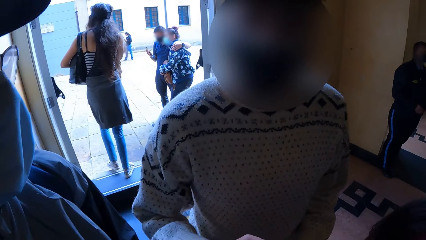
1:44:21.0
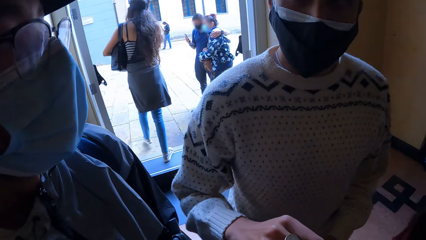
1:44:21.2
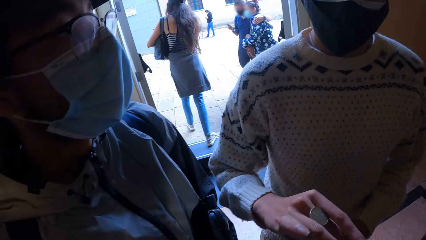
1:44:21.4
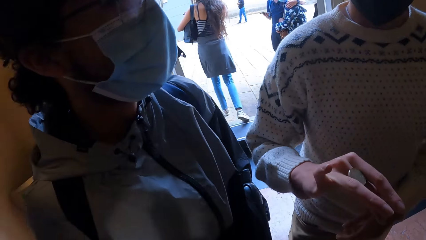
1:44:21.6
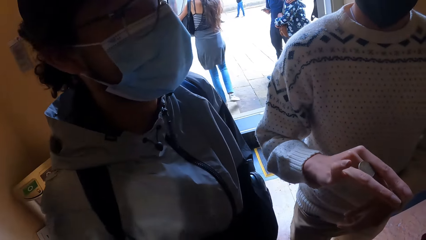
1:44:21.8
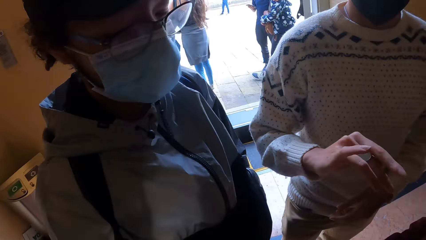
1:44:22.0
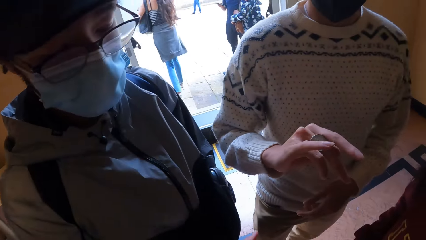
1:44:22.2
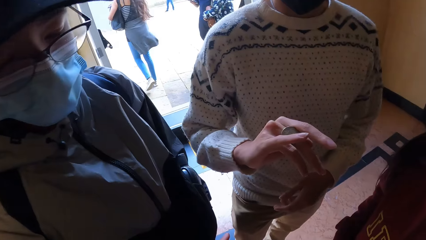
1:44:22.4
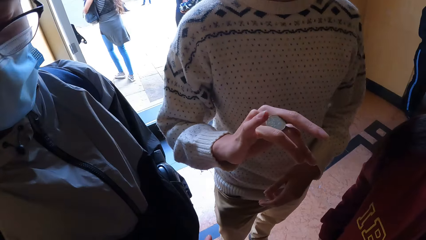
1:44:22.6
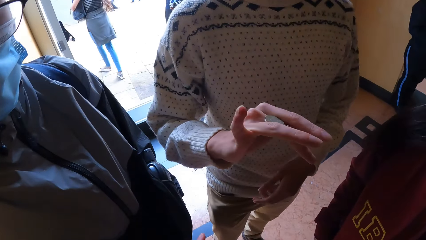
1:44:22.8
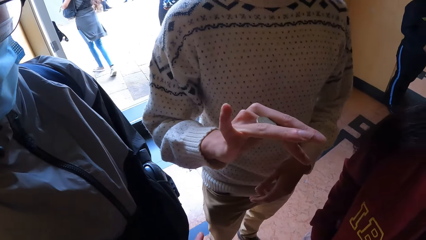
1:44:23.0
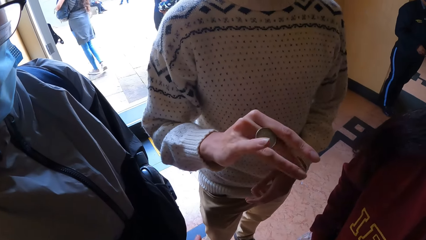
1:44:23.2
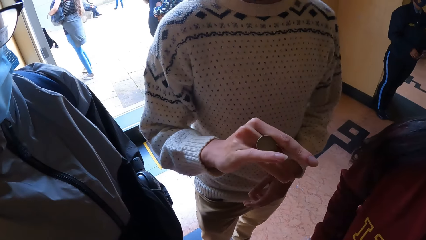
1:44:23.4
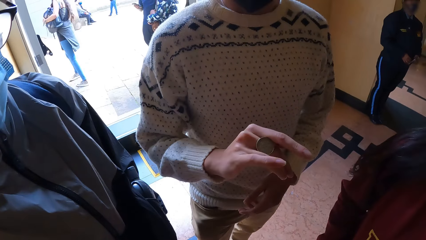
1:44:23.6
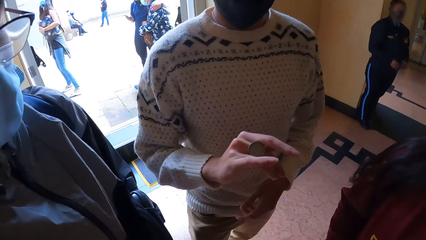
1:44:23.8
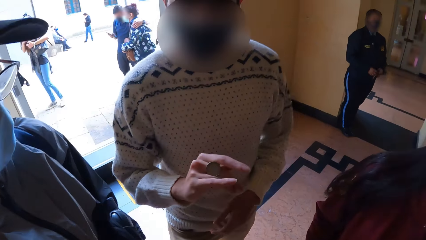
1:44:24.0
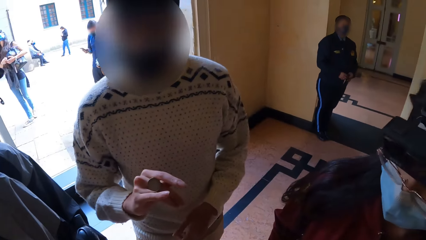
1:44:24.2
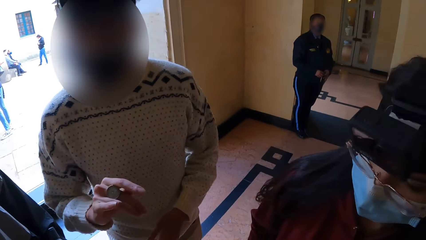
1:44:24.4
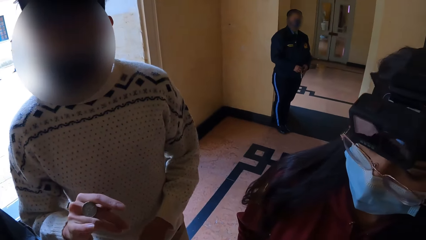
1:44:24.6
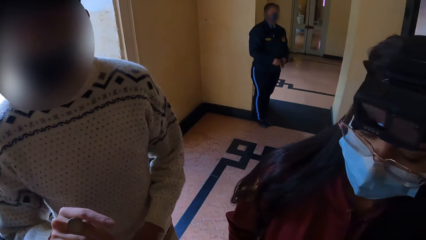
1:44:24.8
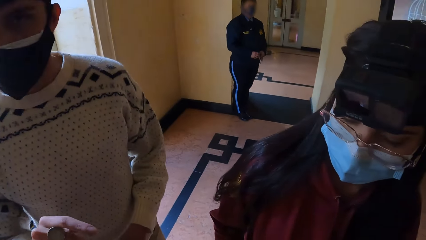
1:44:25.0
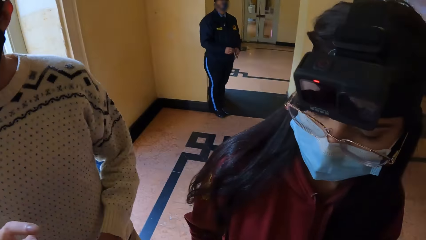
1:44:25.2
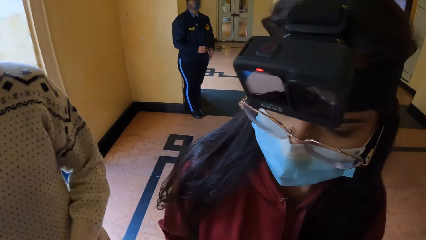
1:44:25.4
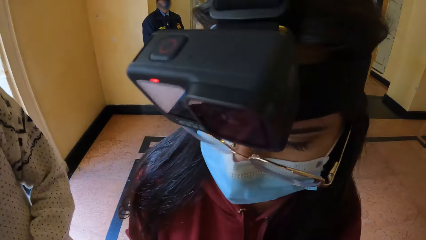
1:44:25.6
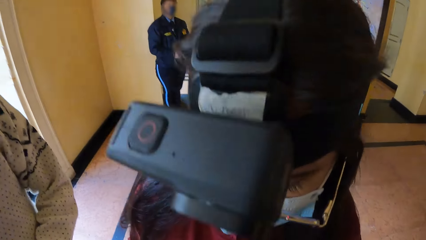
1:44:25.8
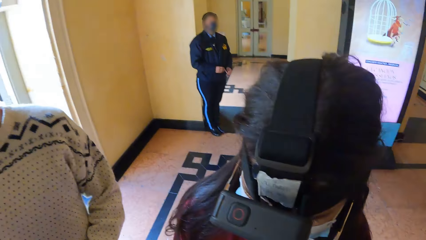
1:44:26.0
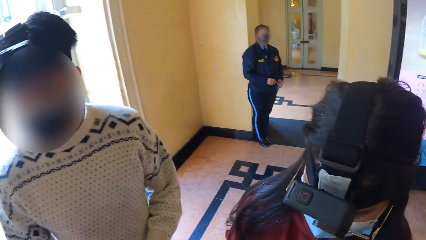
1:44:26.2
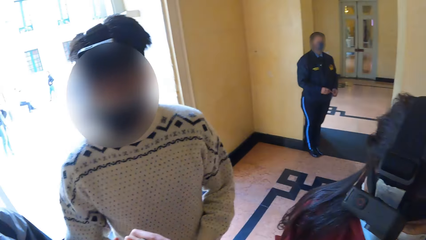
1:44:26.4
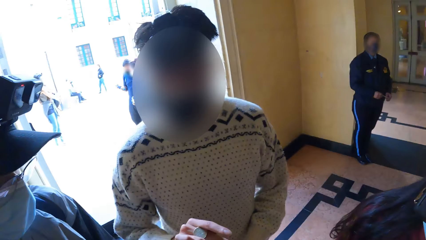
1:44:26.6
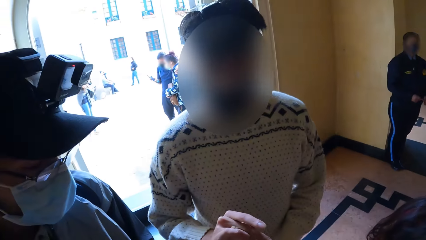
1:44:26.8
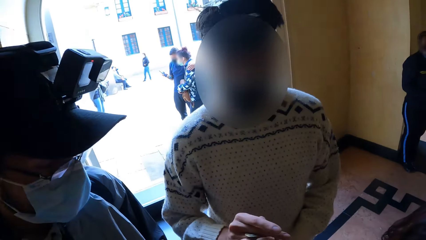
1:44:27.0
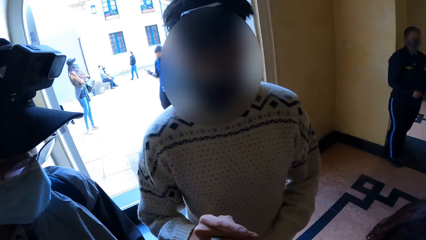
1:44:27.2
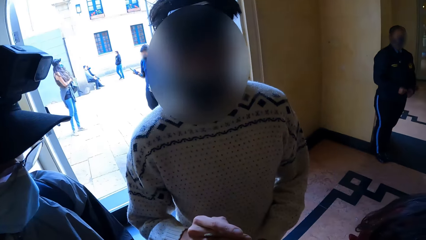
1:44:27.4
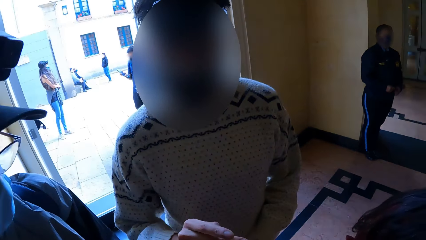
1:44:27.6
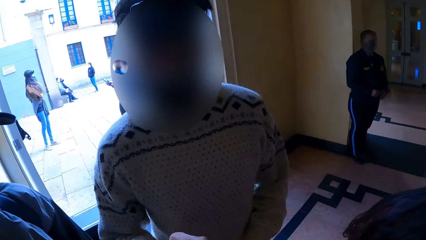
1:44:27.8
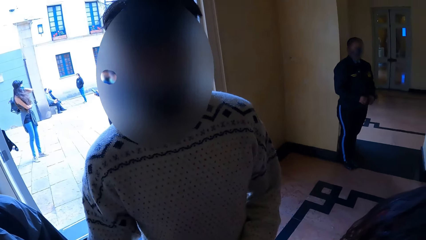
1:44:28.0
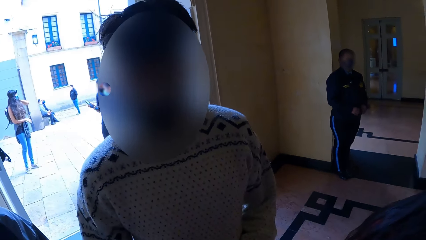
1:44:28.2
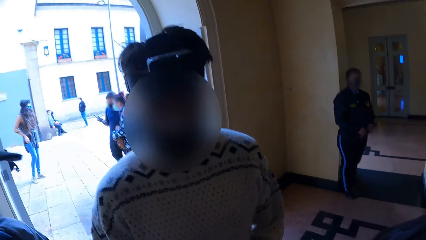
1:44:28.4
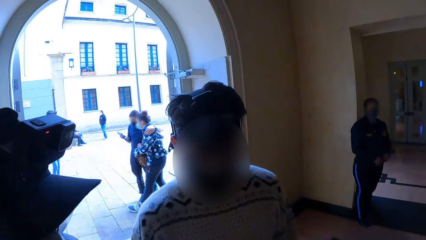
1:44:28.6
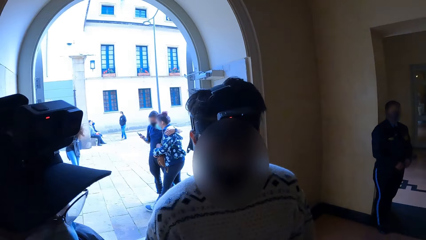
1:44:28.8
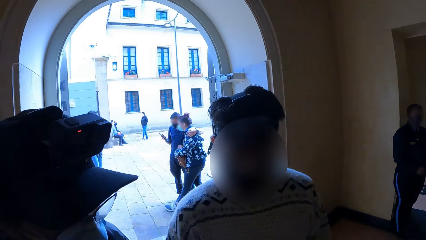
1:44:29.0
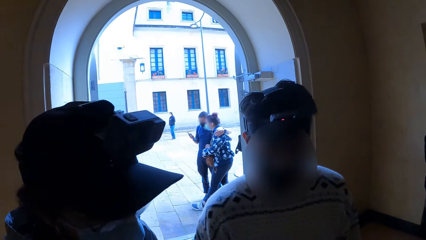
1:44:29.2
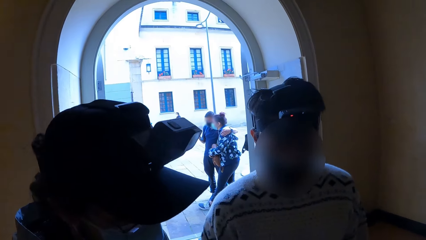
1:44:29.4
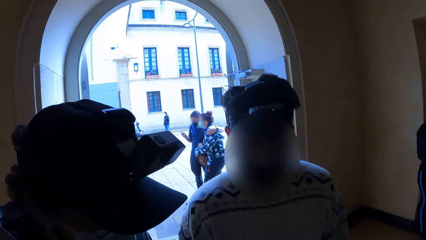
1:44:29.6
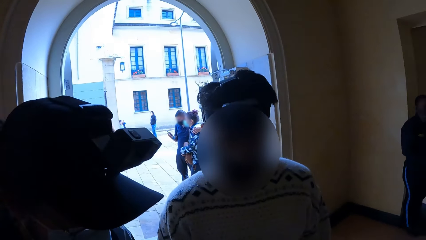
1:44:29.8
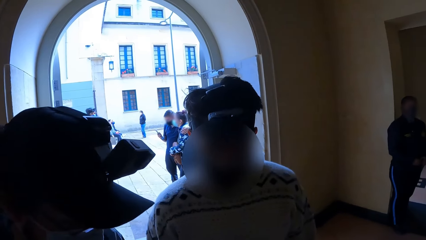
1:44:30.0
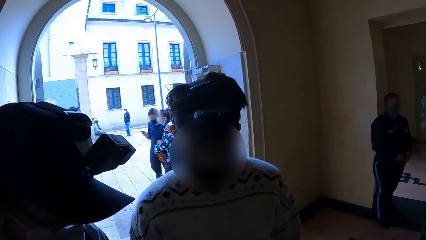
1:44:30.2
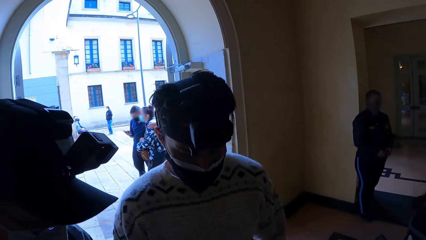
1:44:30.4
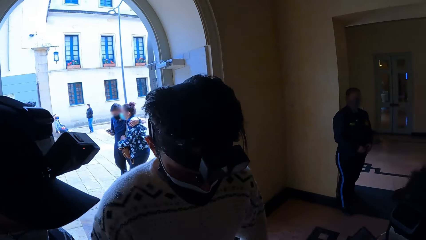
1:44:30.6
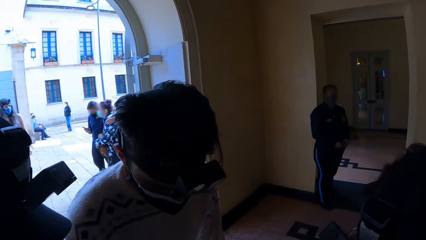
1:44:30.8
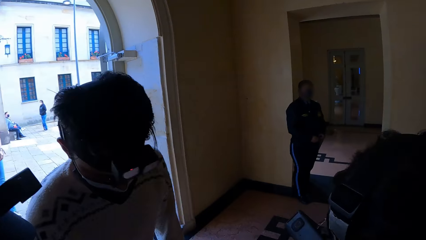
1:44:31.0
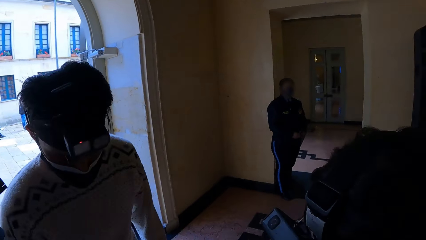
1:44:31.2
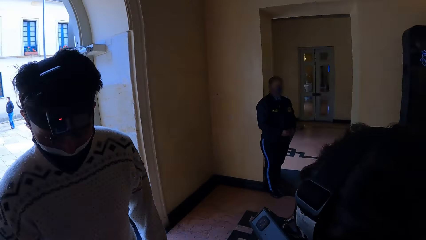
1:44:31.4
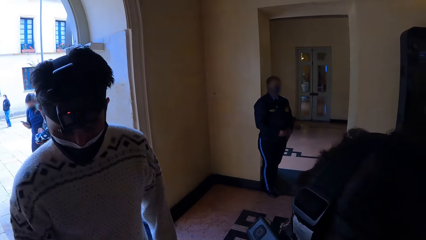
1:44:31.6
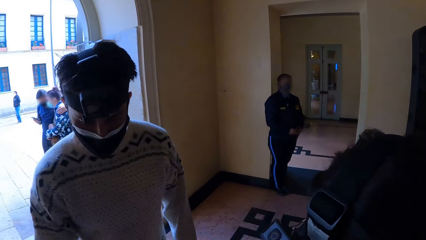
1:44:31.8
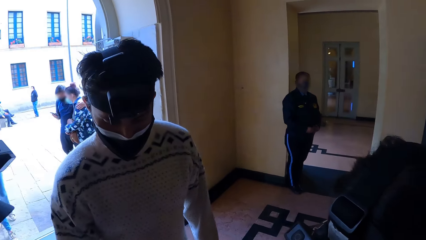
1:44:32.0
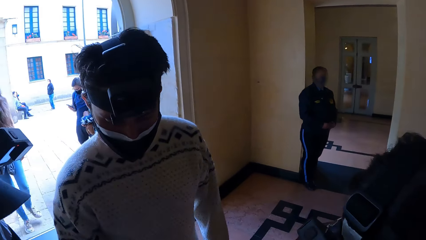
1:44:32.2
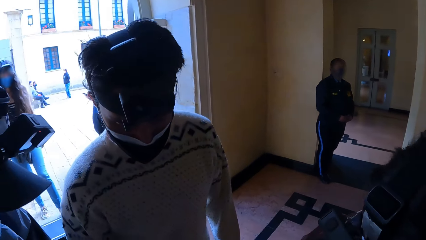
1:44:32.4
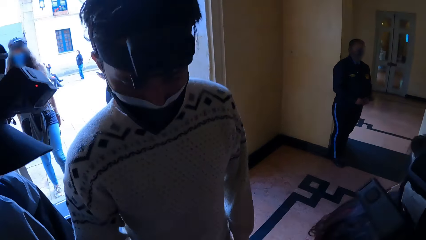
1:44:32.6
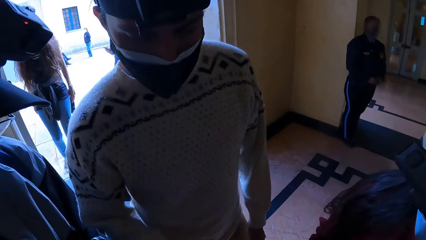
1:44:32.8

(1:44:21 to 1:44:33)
The camera wearer converses with a man. Another man handles a coin.

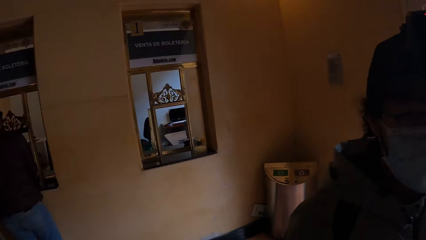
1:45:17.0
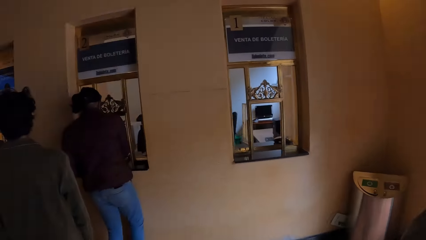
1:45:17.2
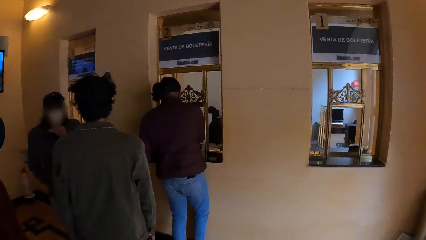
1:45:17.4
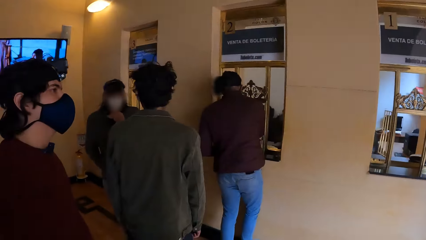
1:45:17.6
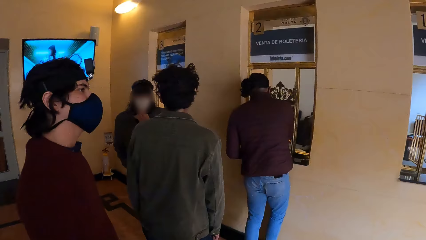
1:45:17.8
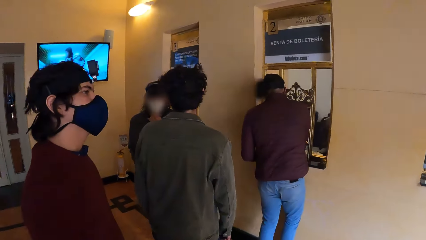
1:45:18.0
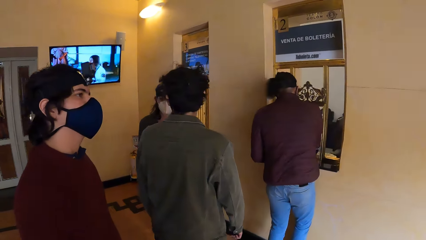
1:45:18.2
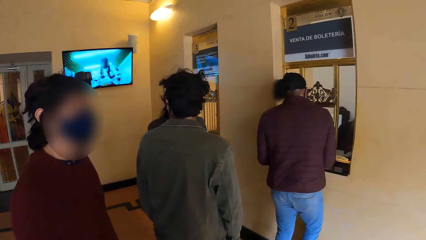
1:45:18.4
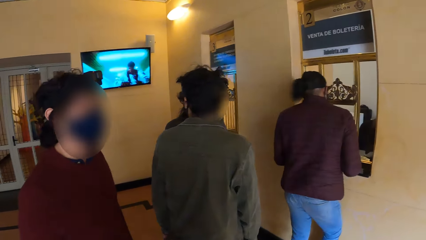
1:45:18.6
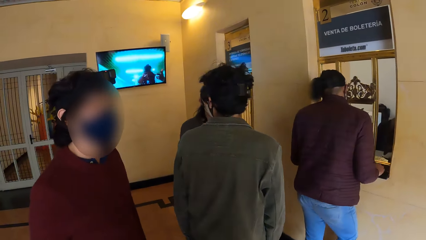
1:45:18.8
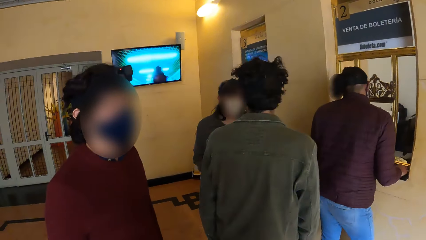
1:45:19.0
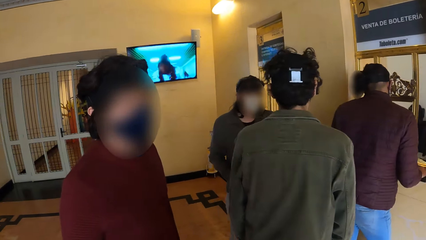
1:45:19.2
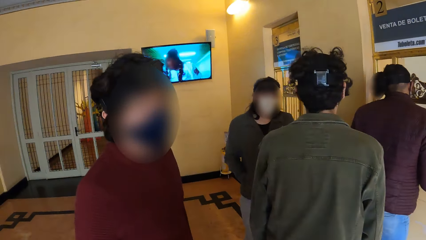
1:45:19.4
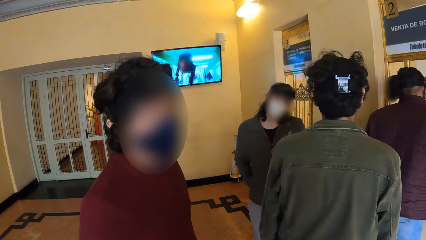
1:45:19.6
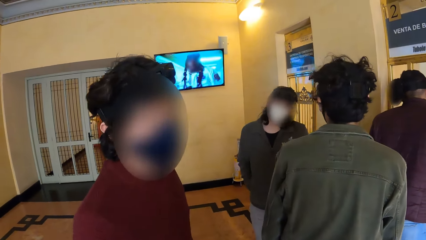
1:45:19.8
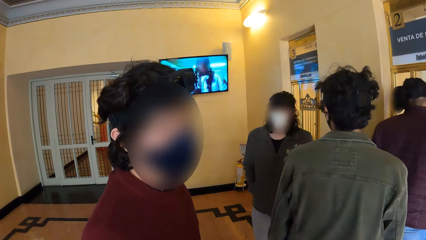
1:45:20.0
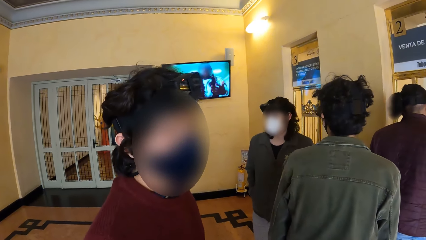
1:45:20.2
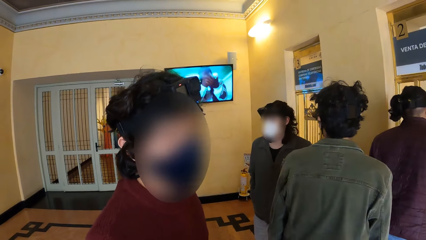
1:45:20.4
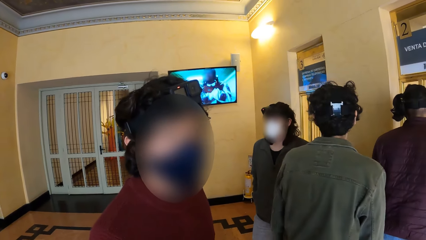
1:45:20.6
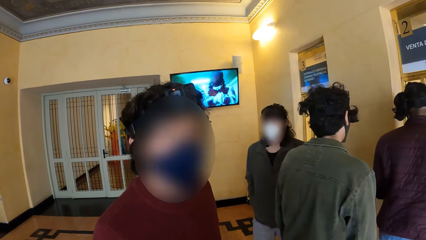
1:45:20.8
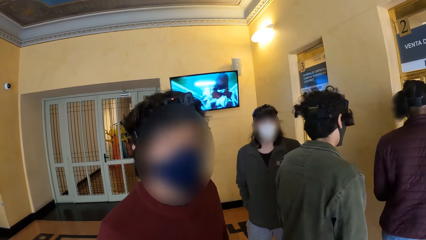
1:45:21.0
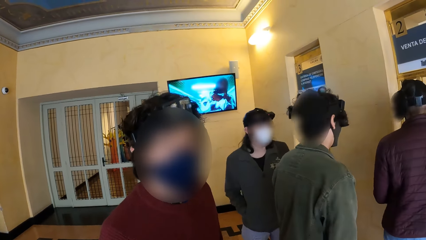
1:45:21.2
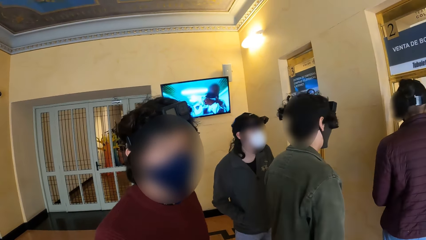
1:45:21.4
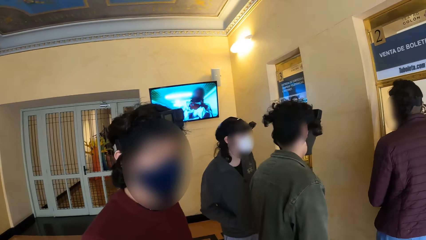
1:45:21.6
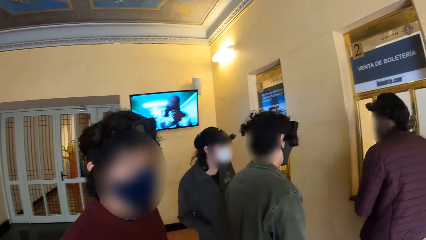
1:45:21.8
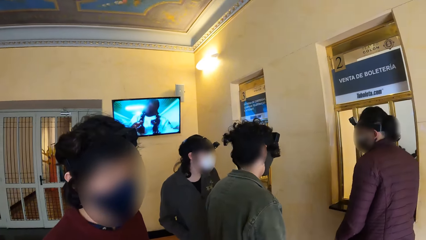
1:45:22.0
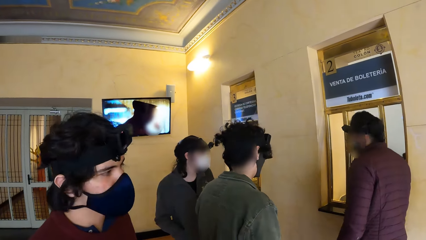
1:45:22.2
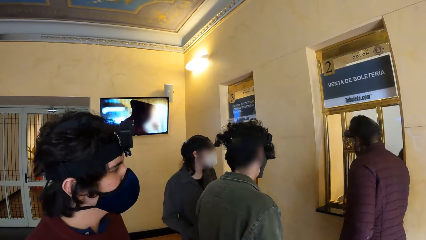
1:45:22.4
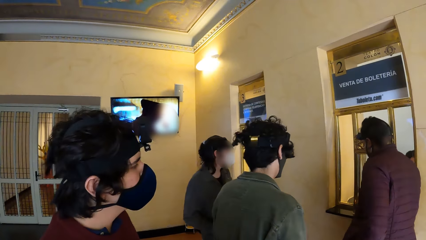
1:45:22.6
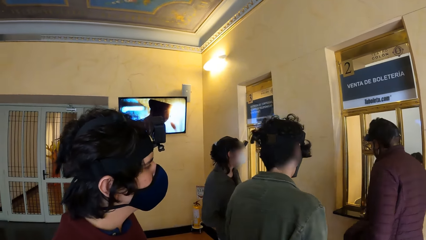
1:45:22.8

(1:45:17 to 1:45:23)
The camera wearer turns around.
